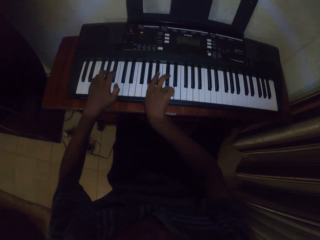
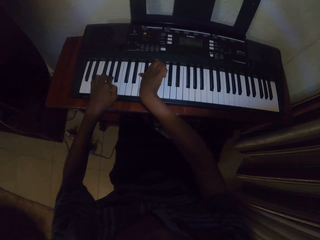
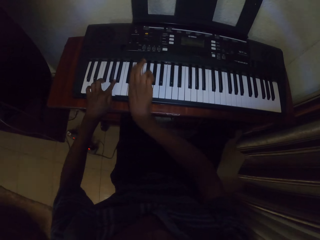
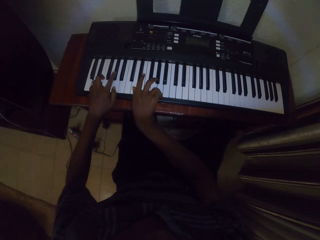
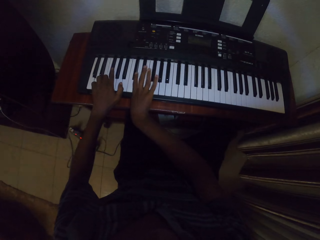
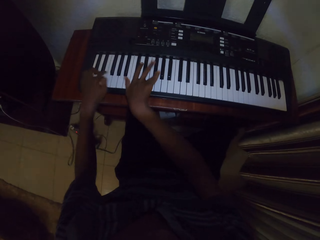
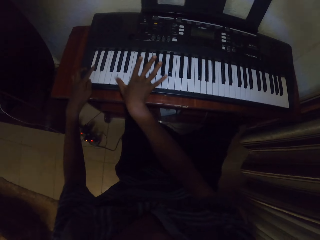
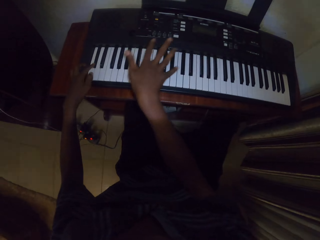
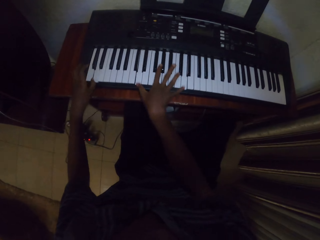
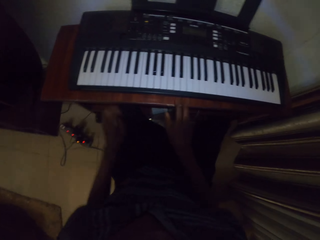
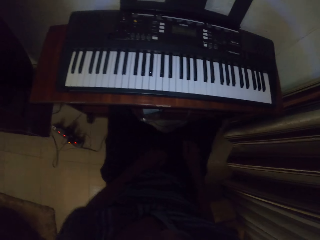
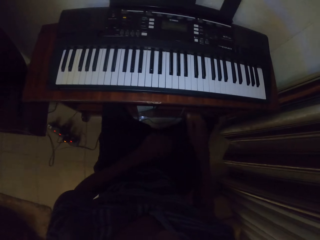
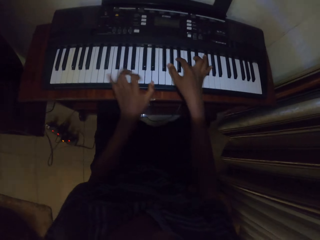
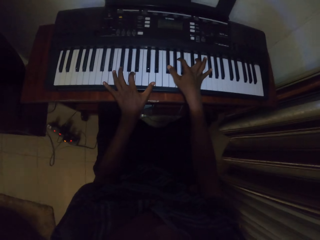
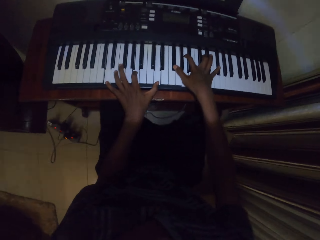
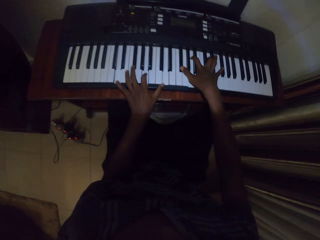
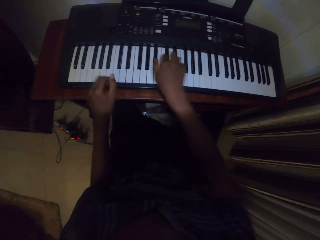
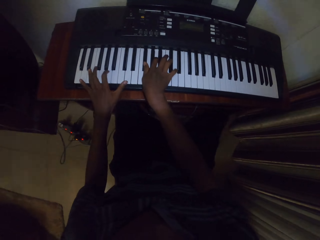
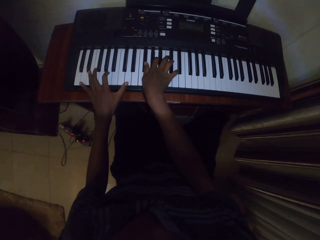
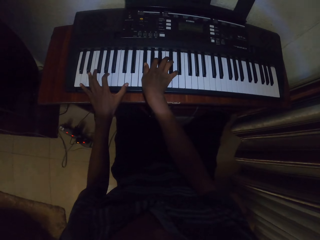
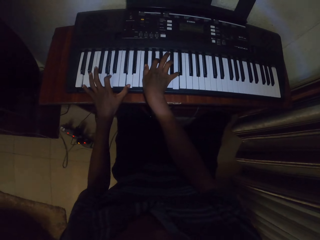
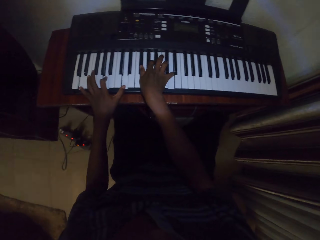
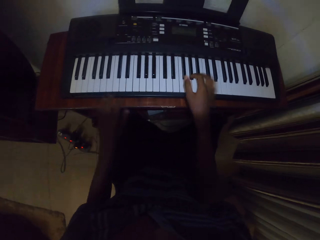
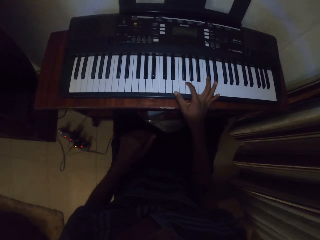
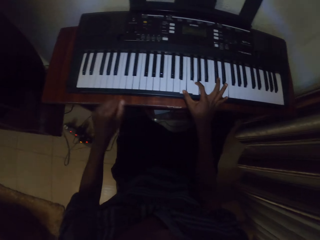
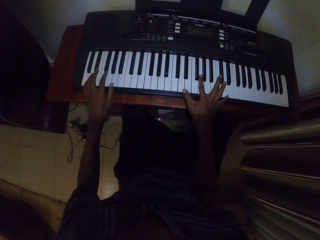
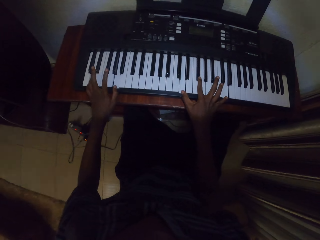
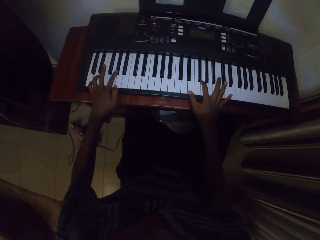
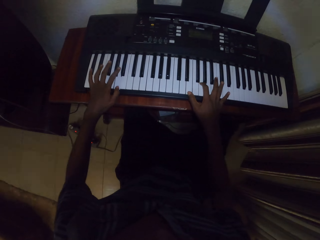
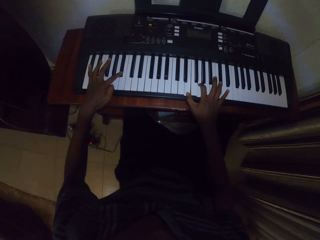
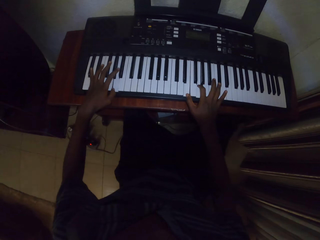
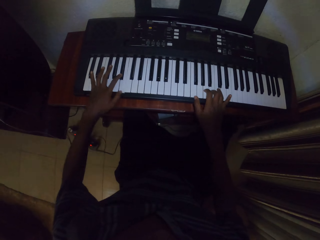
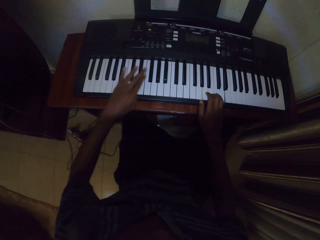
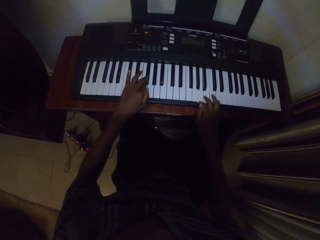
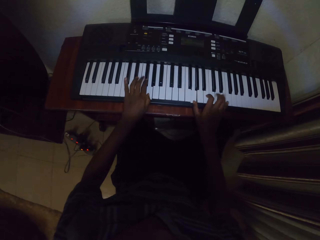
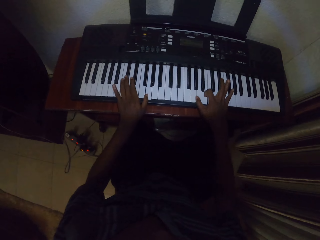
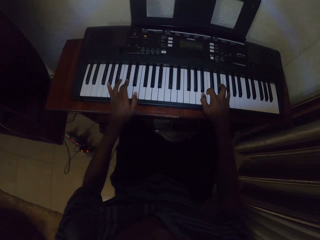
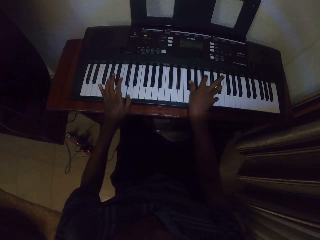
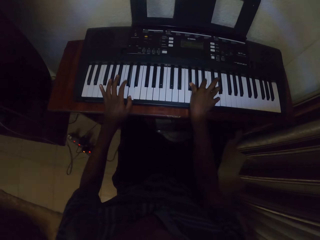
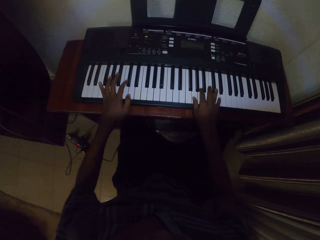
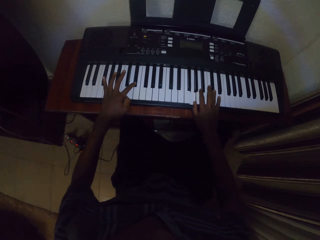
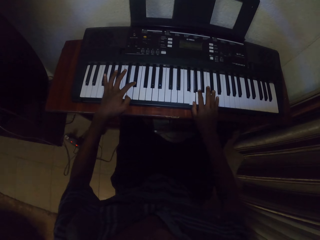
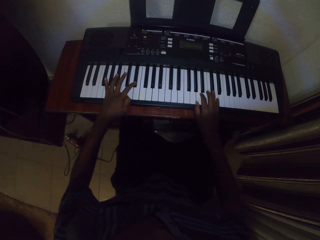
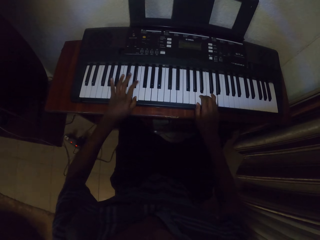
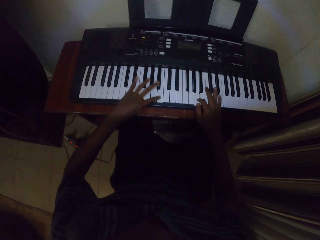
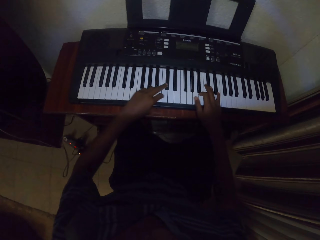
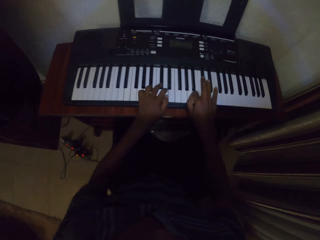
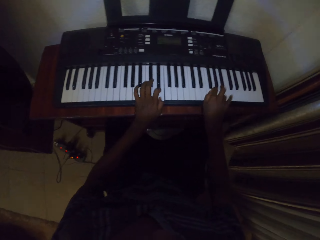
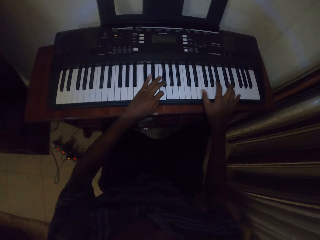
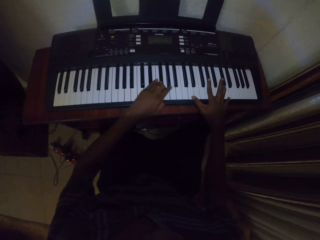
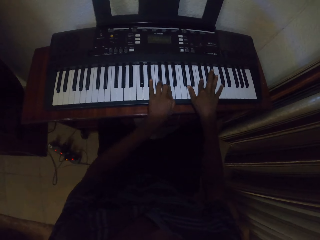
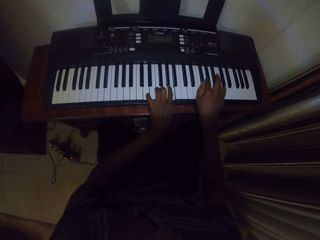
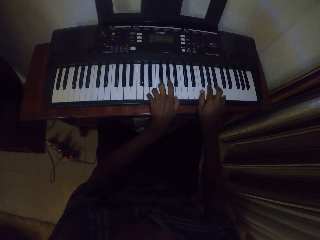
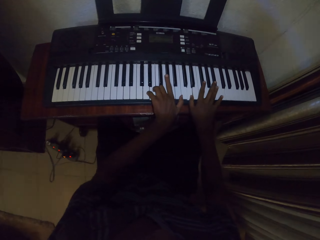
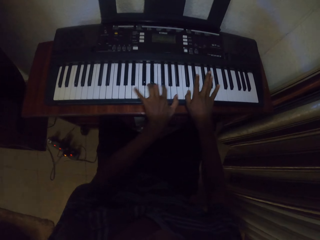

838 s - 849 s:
The camera wearer puts his hands on his lap. He plays the piano. He moves his hand. He plays the piano.

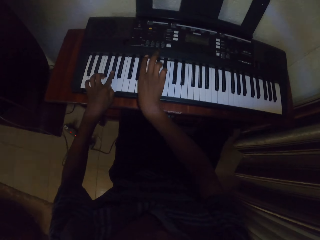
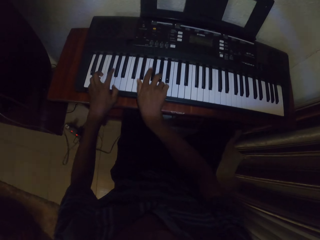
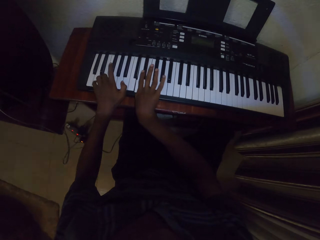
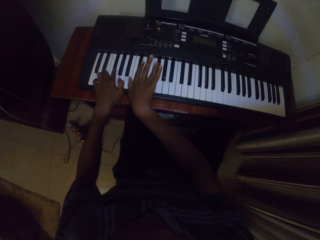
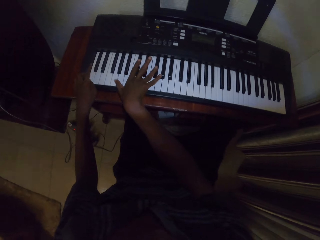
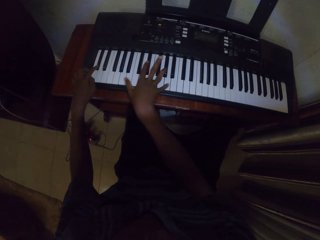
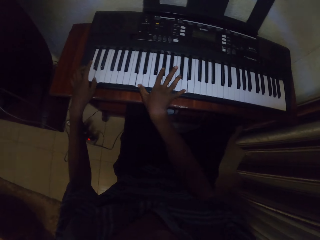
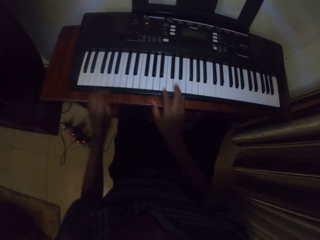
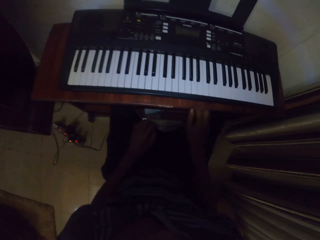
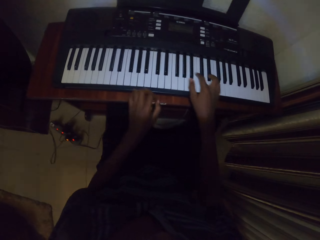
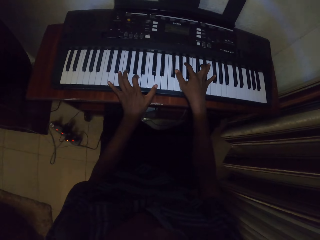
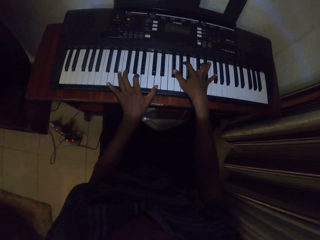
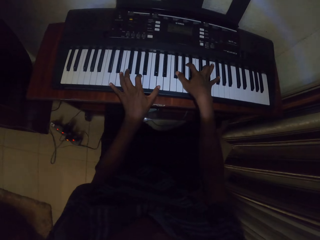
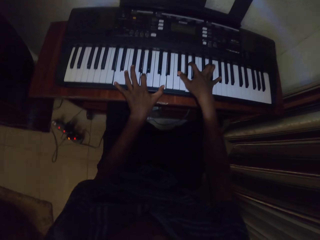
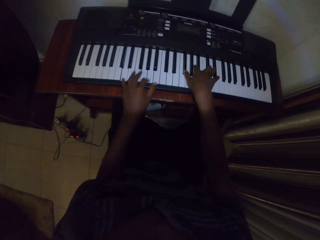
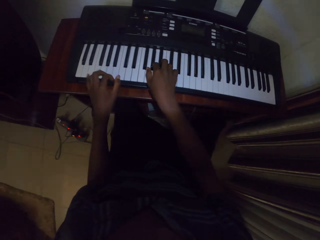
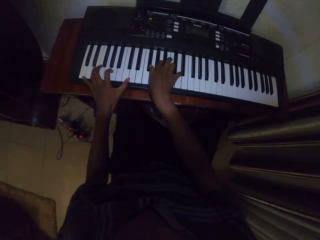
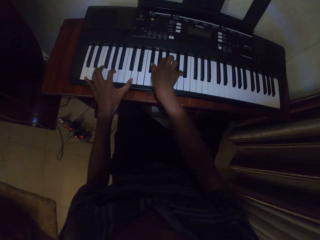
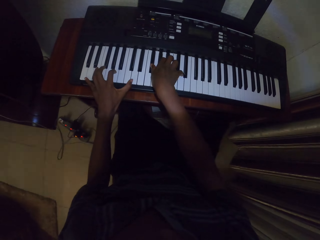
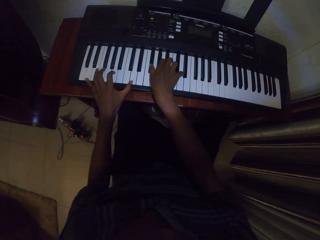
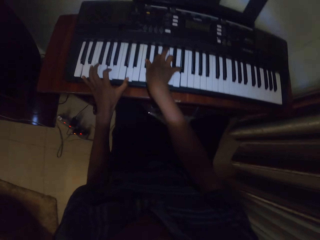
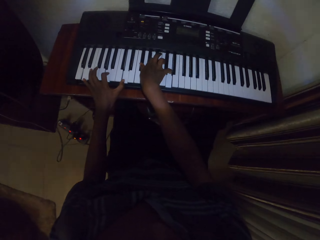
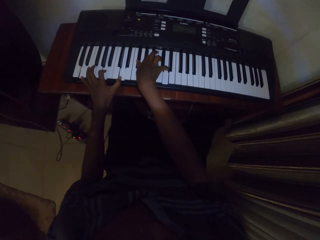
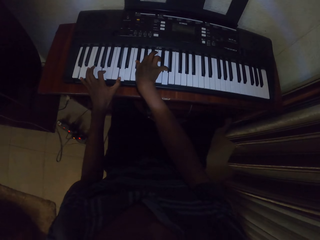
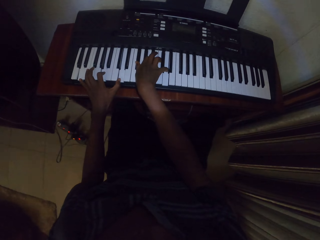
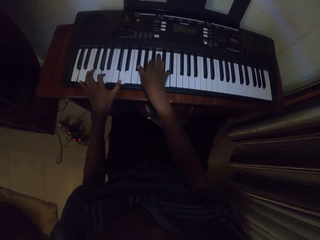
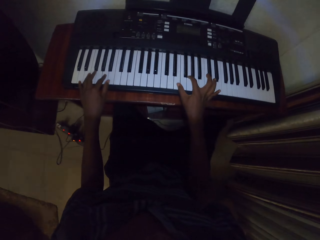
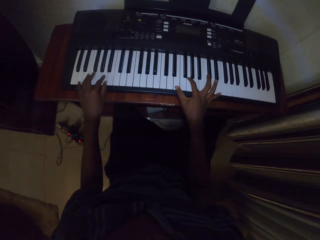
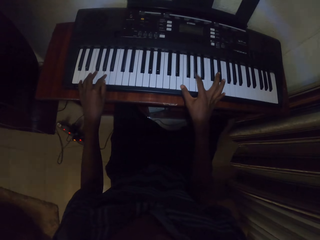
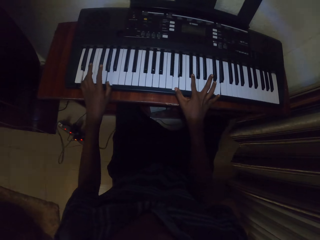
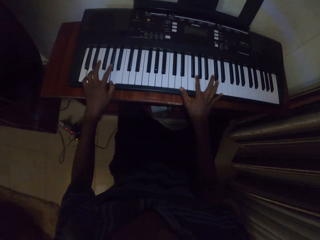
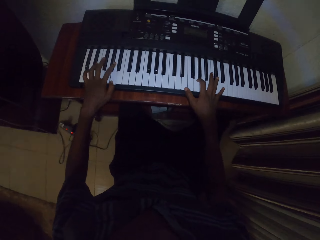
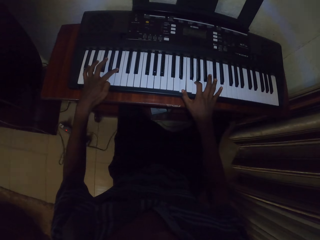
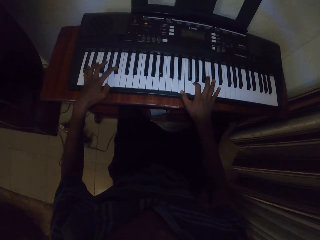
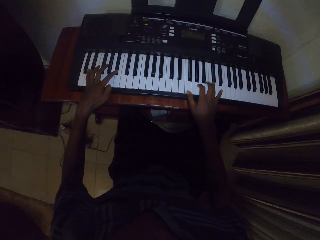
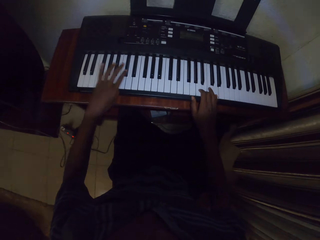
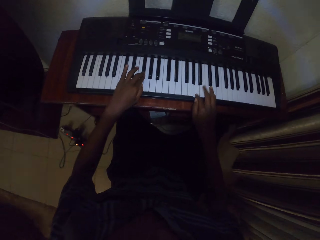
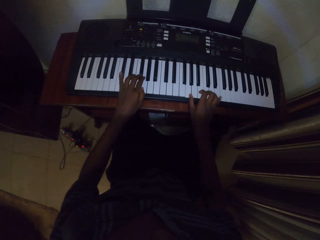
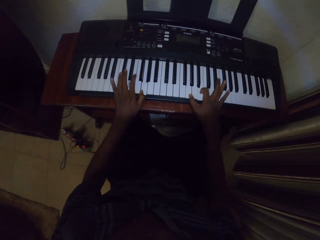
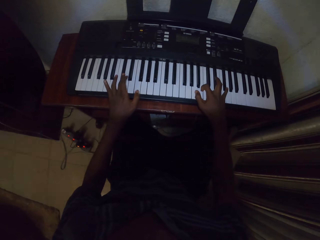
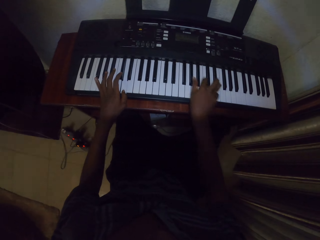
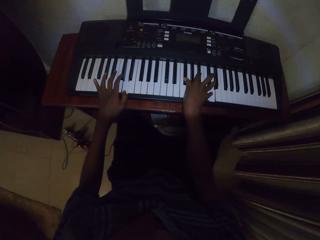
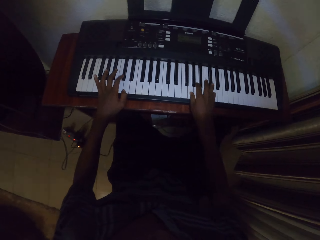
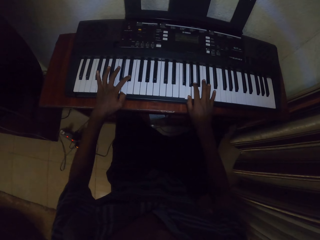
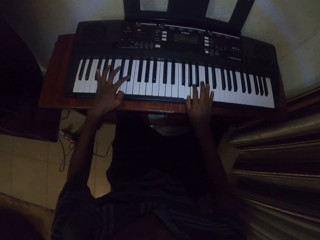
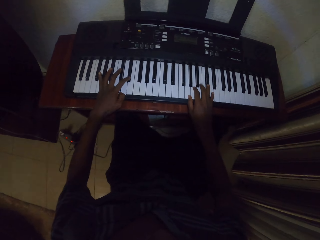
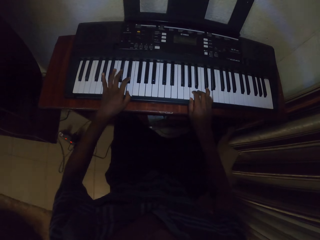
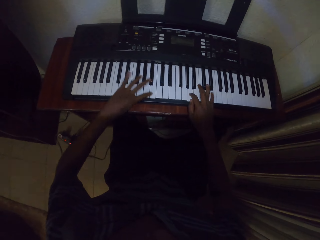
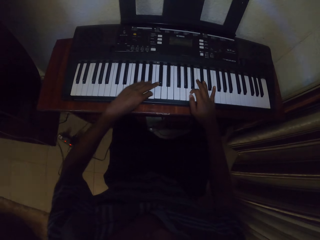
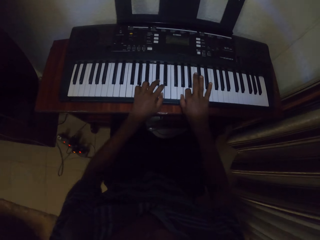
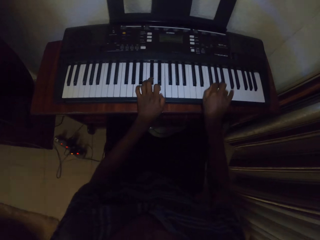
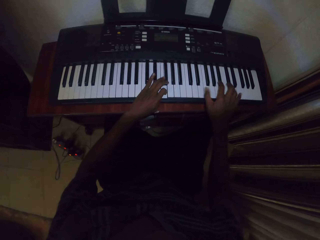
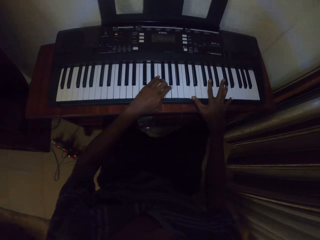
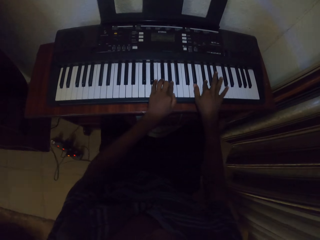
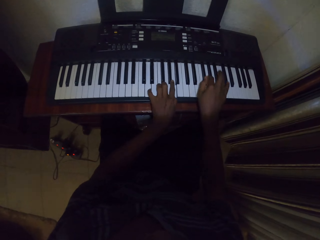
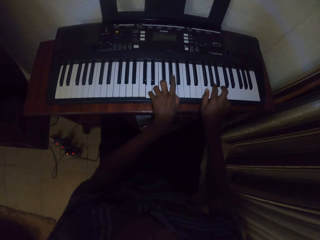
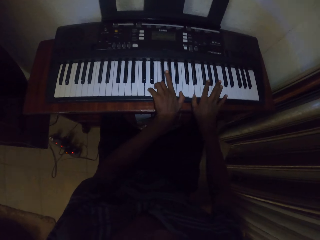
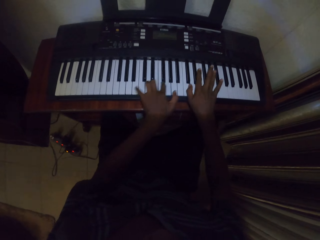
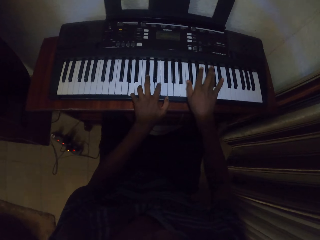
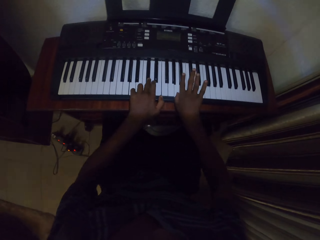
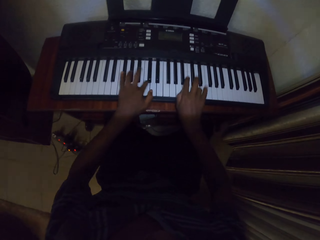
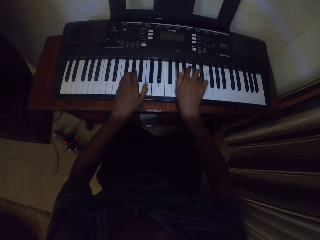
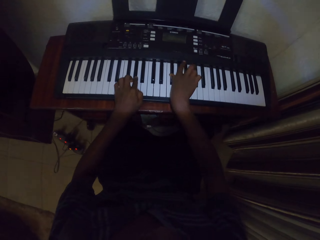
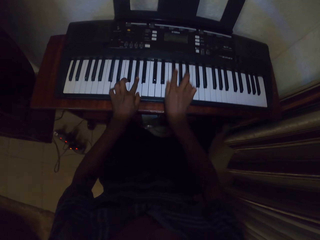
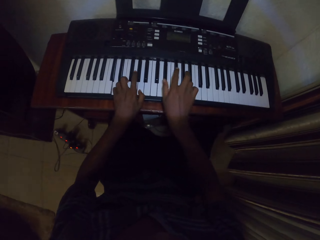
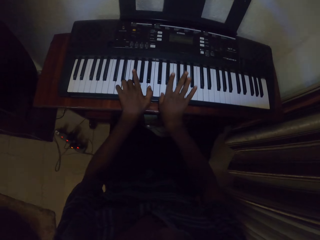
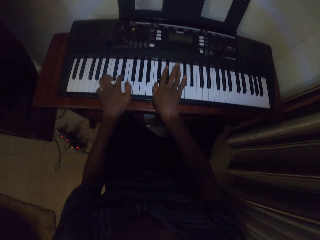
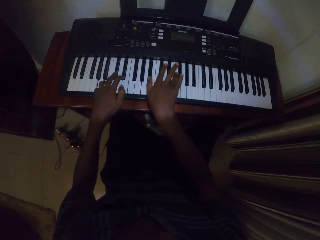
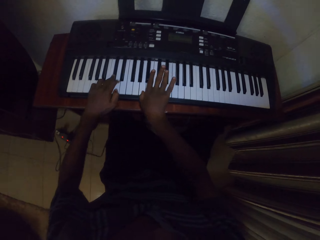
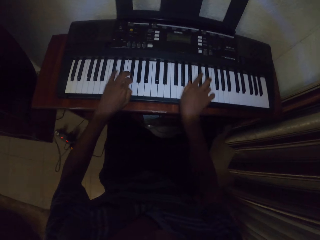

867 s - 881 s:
The camera wearer moves his hands from the piano. He plays the piano.
